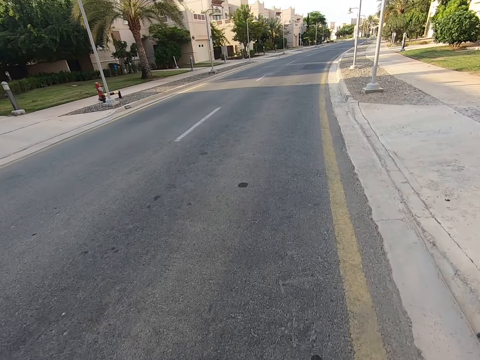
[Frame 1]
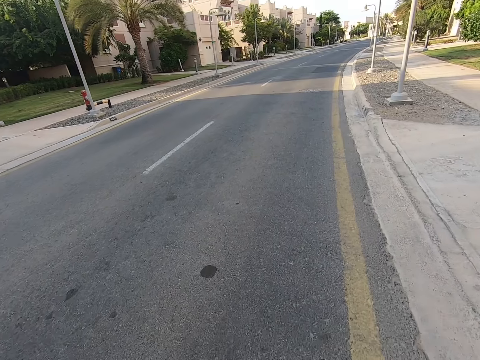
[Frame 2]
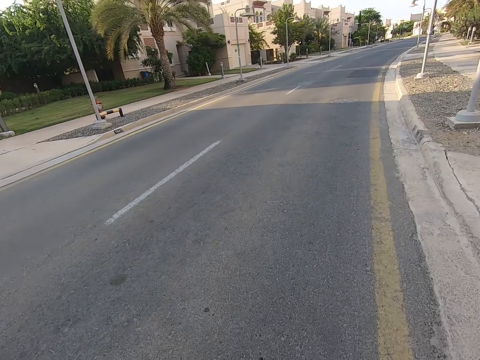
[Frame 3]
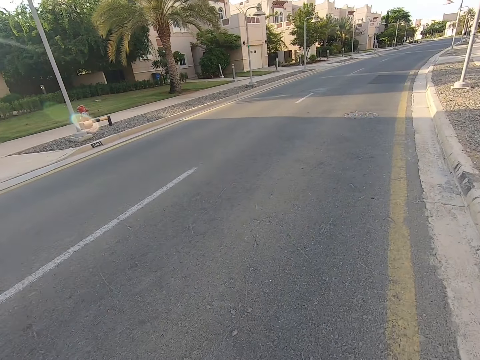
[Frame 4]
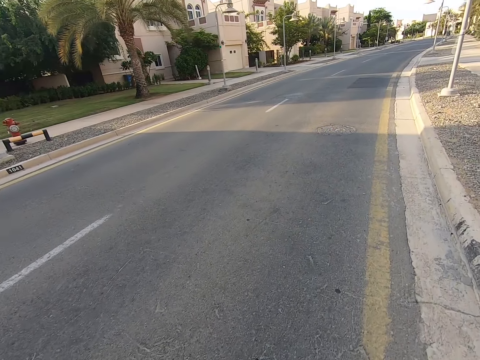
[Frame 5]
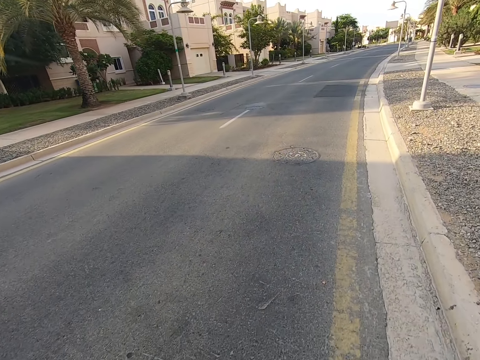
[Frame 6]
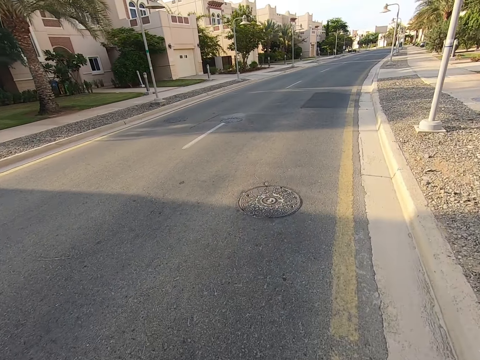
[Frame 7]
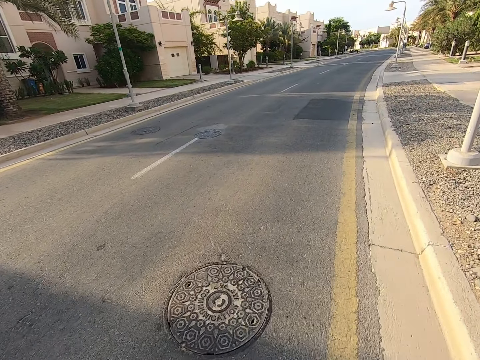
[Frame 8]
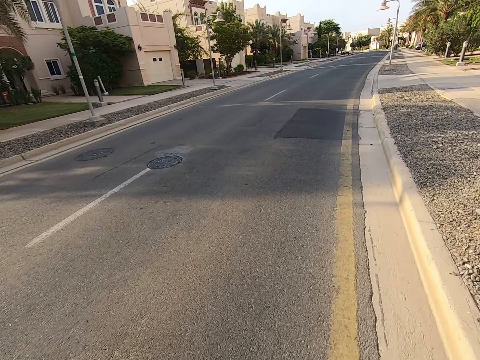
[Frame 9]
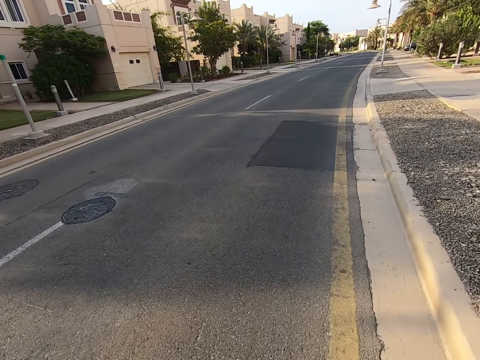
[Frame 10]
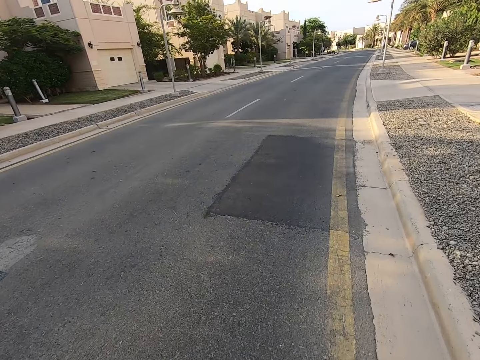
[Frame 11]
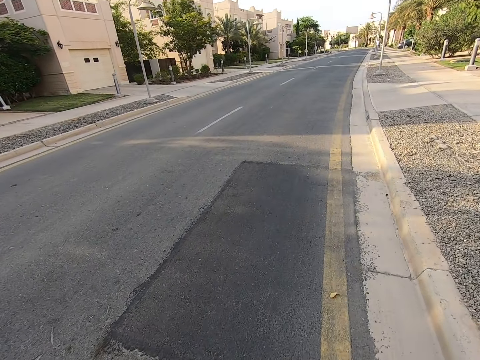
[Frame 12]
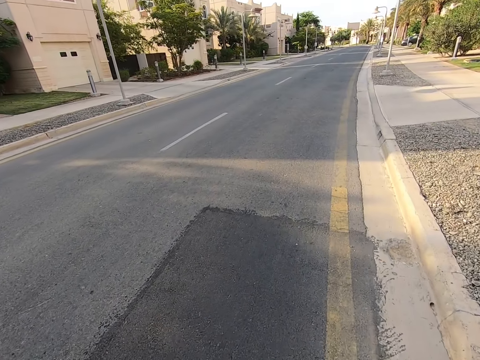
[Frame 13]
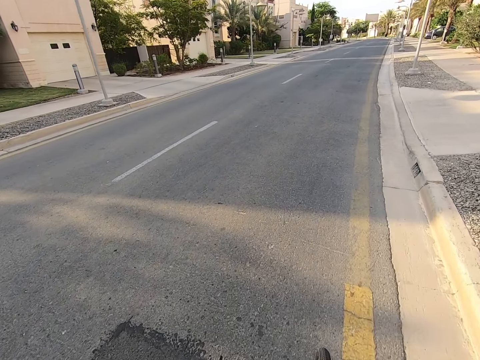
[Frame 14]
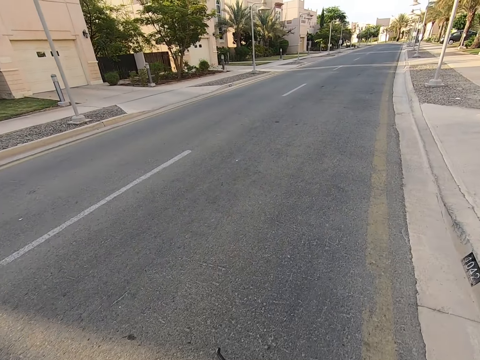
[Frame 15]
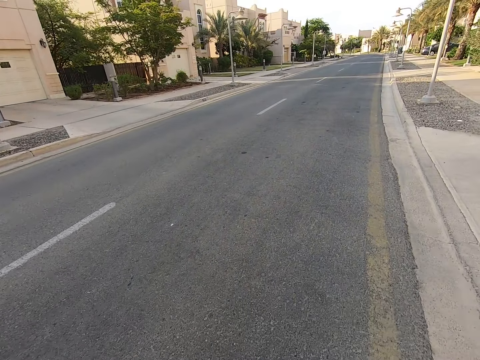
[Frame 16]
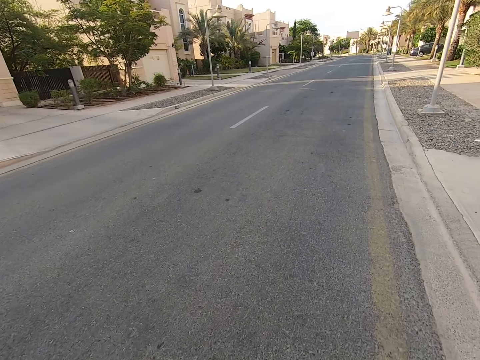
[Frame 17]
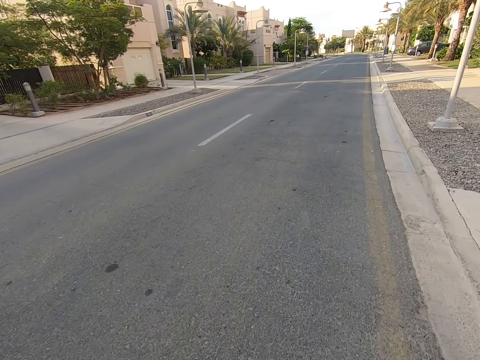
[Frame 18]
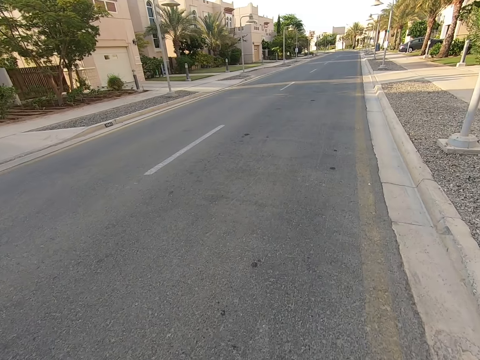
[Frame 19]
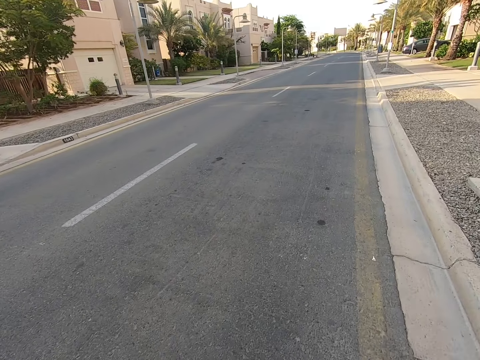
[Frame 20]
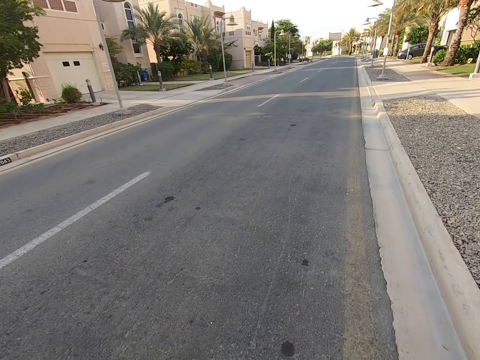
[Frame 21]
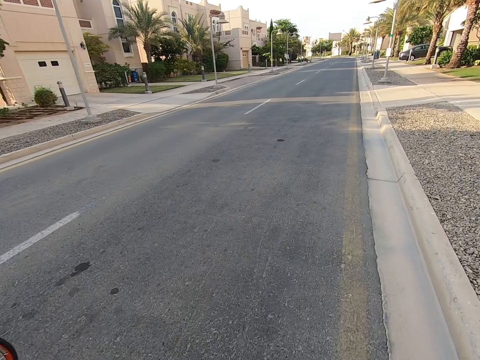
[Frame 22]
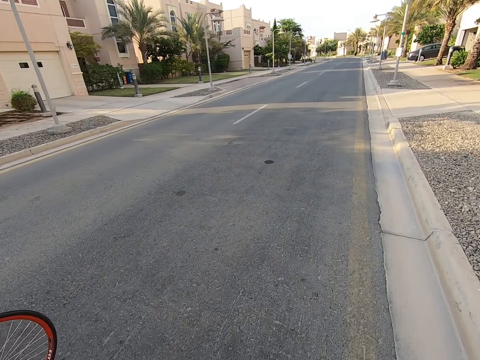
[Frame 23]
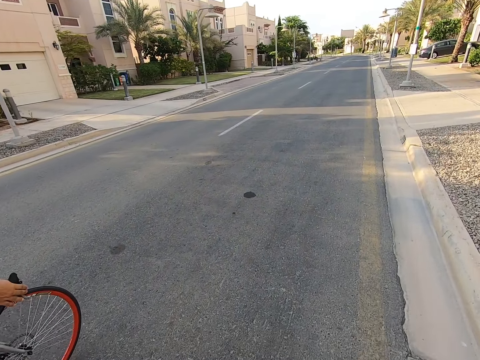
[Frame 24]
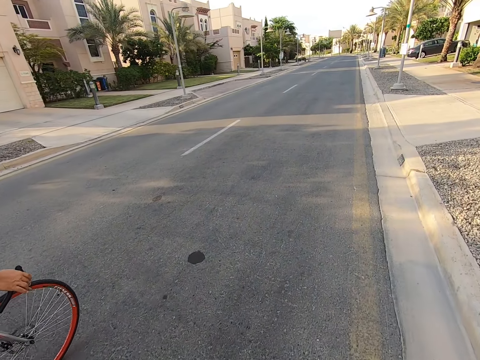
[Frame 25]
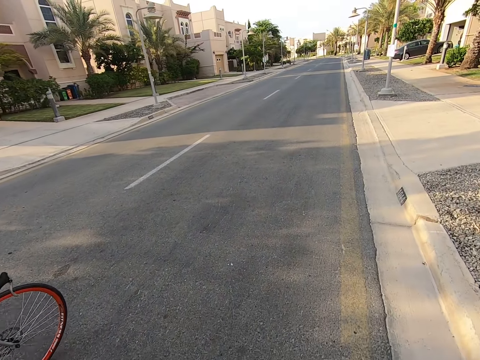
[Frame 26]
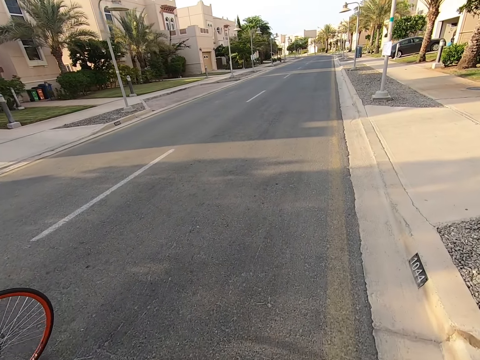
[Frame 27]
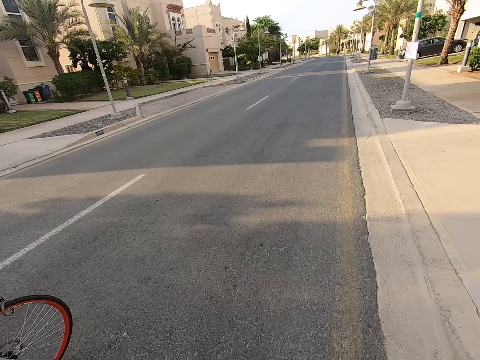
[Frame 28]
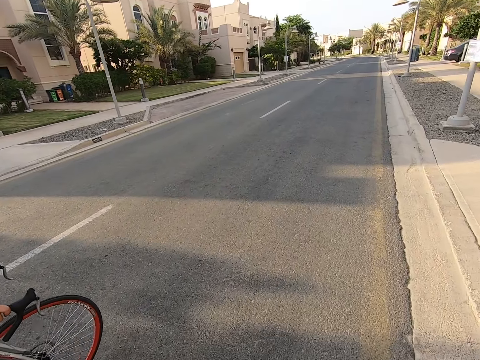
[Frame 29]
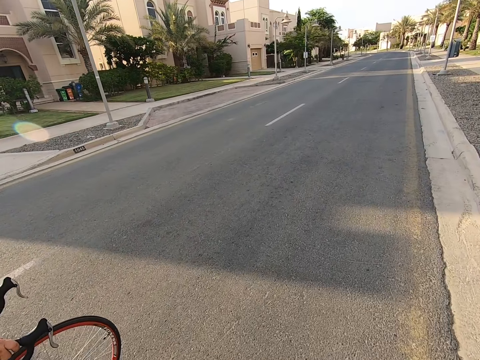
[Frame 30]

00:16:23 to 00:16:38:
The camera wearer looks around the road. They ride a bicycle on the road. A man rides a bicycle on the road.

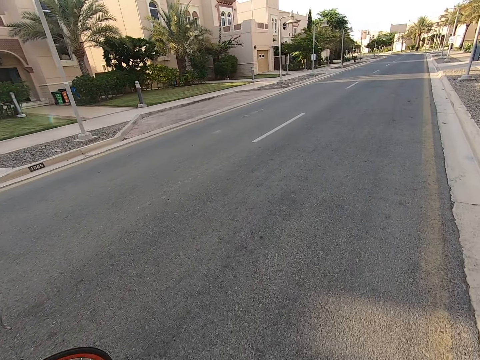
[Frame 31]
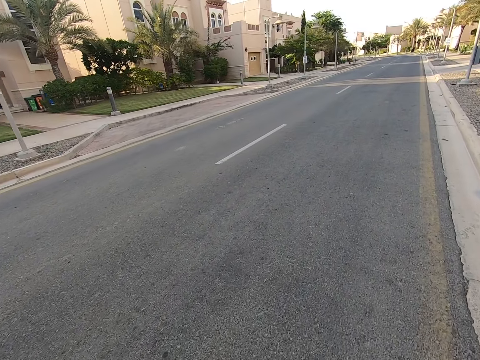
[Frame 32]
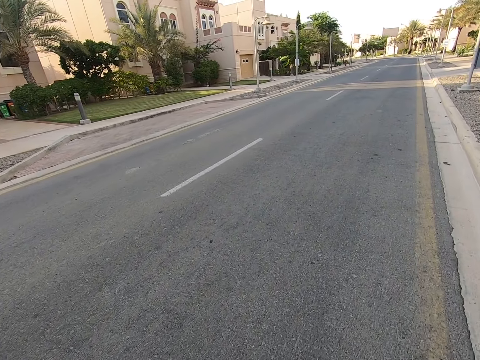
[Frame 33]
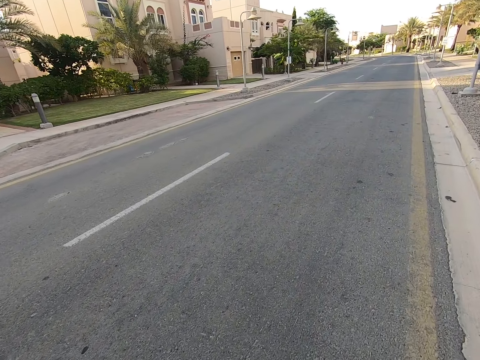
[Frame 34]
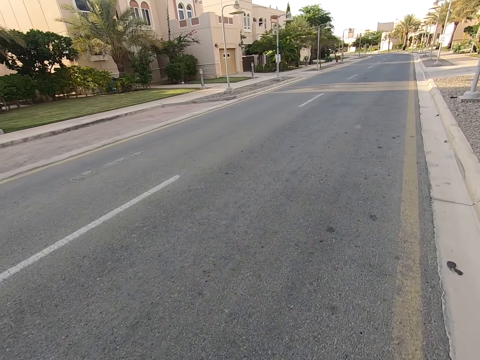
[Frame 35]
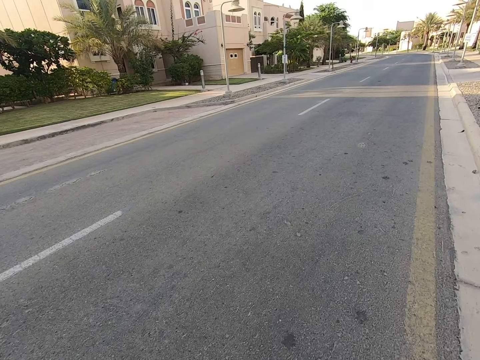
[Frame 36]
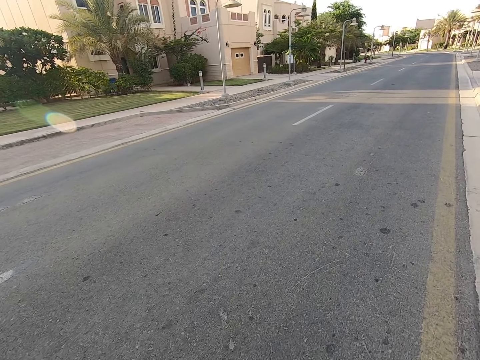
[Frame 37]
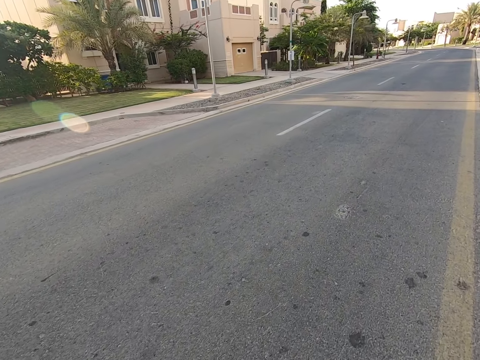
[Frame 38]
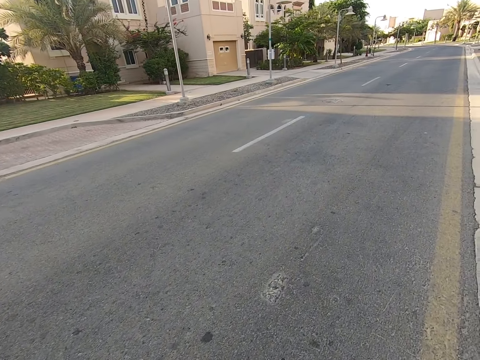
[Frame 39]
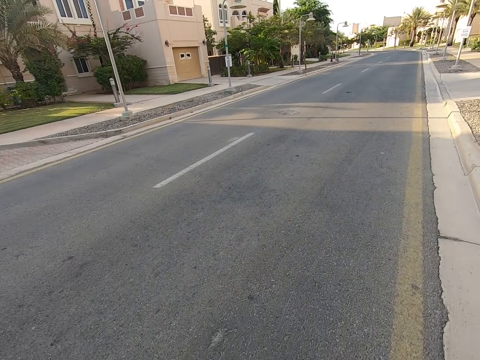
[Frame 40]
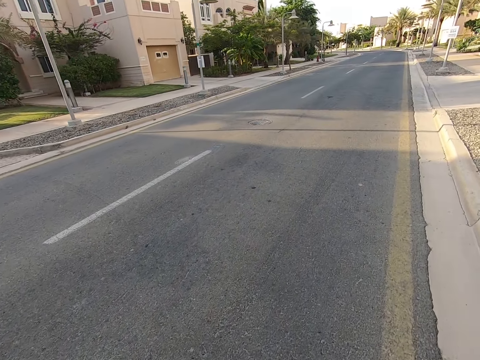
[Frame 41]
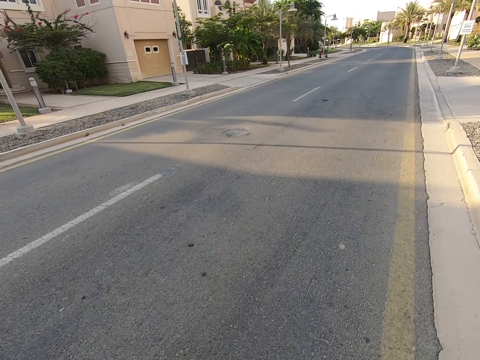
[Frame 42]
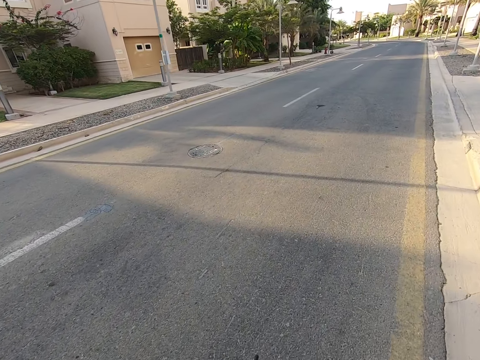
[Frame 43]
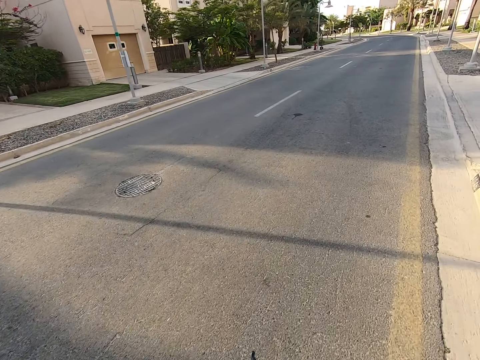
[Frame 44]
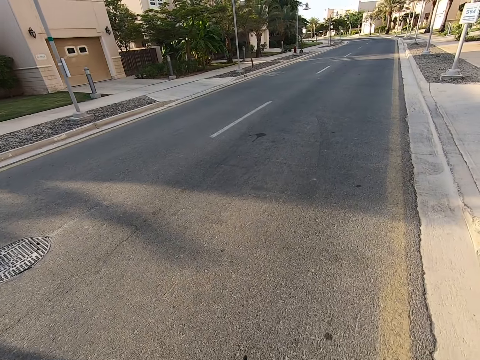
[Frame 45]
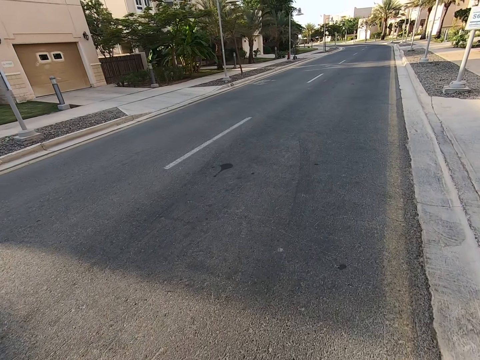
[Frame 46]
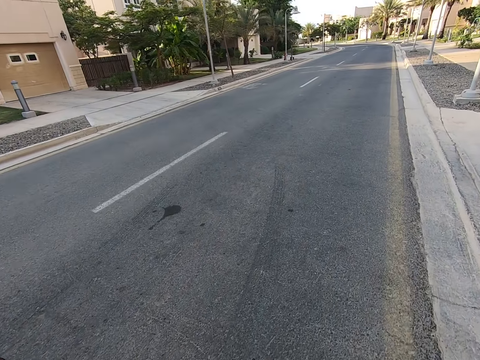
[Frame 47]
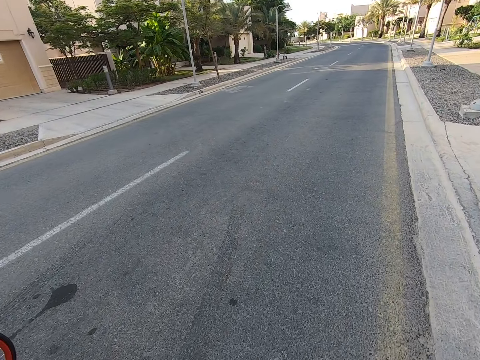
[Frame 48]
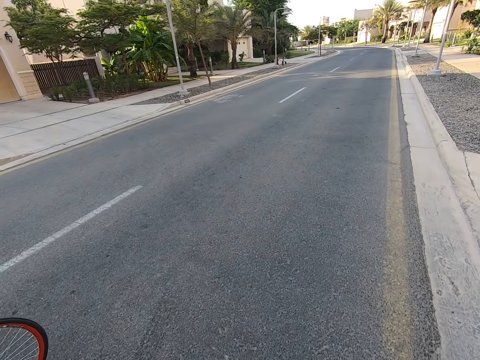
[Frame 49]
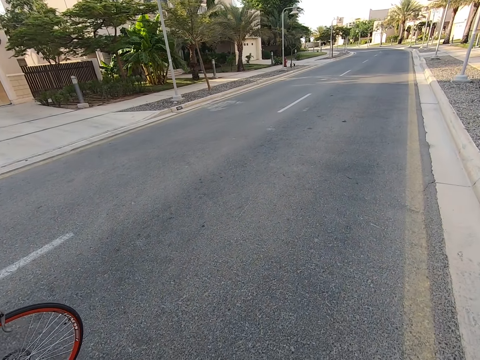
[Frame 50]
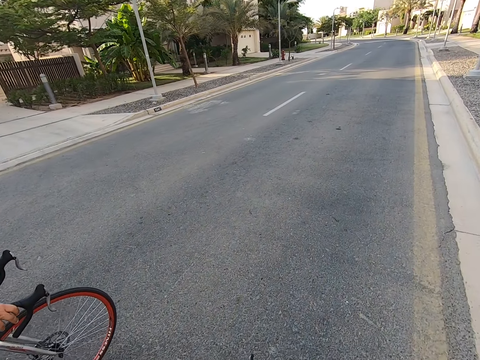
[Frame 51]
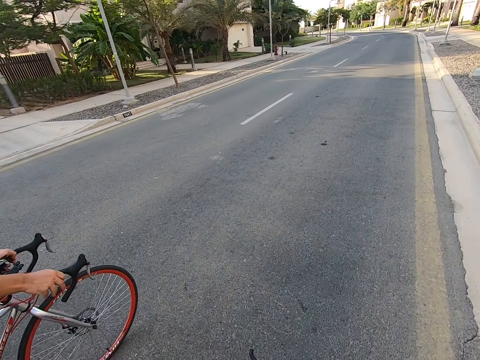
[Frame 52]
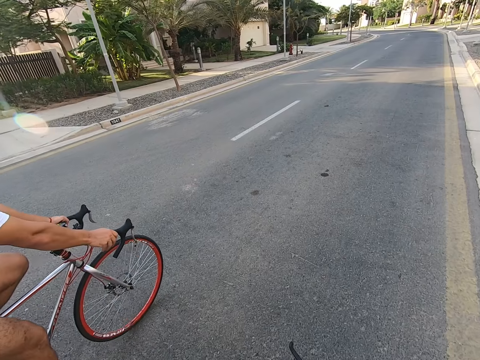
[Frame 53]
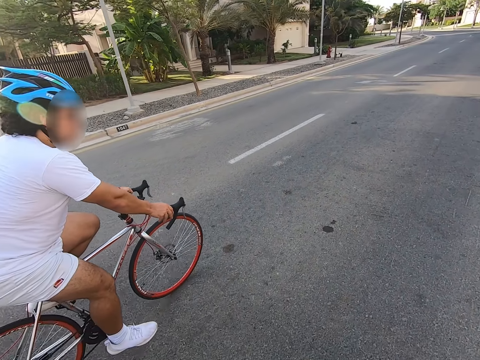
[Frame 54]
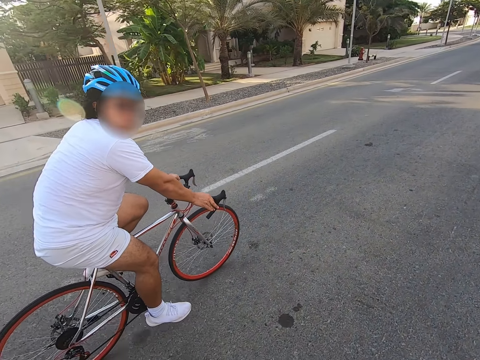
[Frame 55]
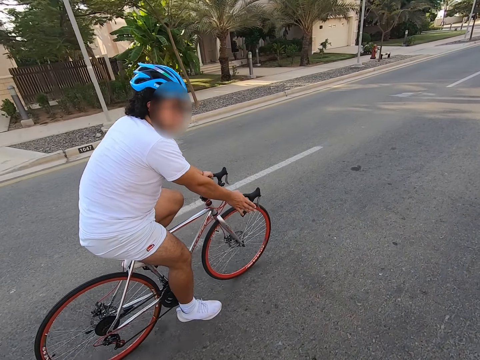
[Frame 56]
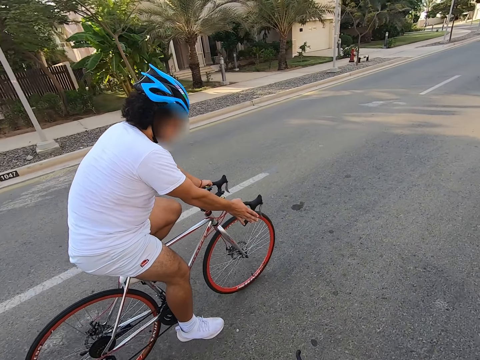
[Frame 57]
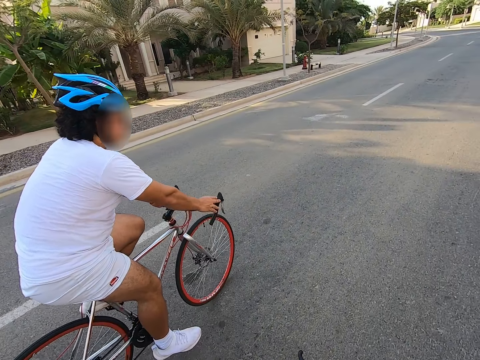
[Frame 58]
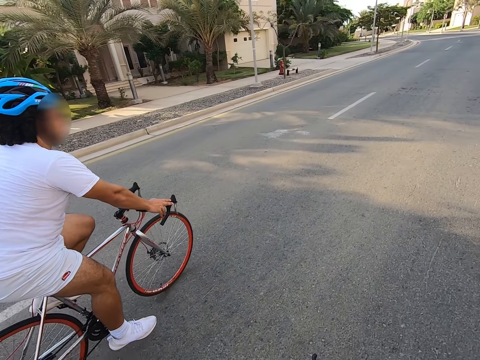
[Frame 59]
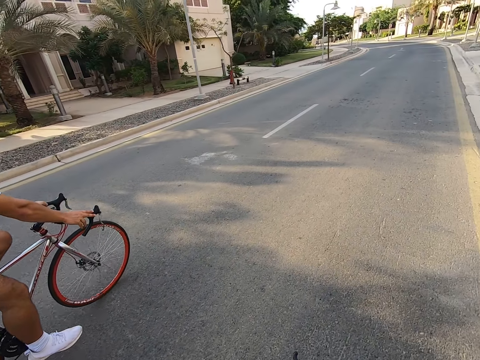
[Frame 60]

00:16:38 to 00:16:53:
The camera wearer rides a bicycle on the road. A person rides a bicycle beside the camera wearer. The person interacts with the camera wearer. The camera wearer rides the bicycle on the road.
